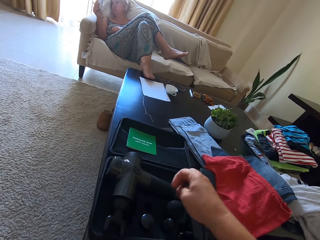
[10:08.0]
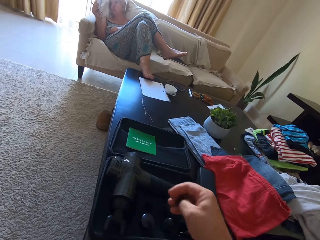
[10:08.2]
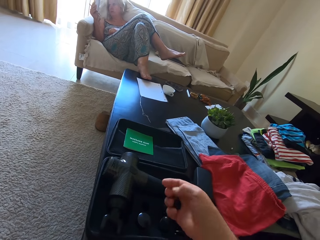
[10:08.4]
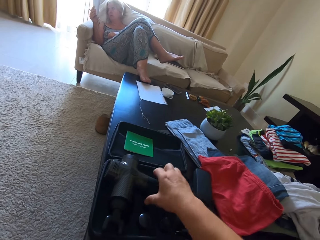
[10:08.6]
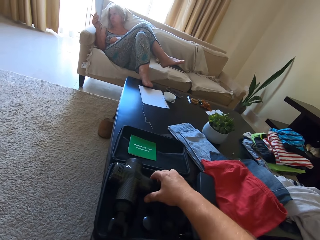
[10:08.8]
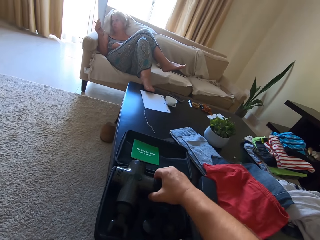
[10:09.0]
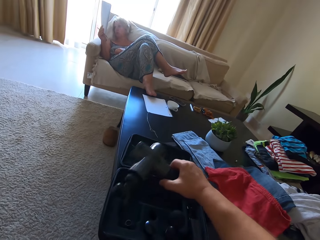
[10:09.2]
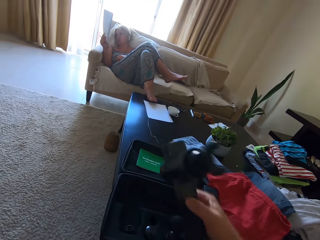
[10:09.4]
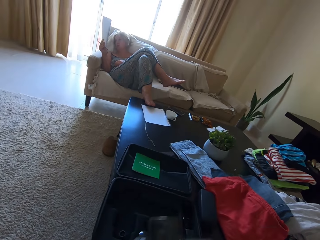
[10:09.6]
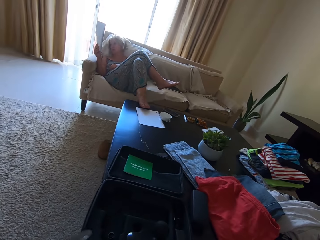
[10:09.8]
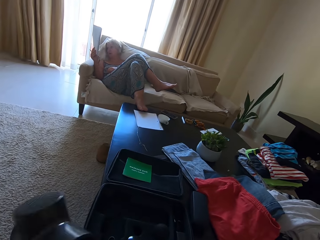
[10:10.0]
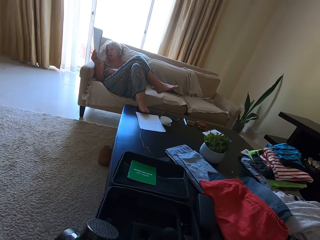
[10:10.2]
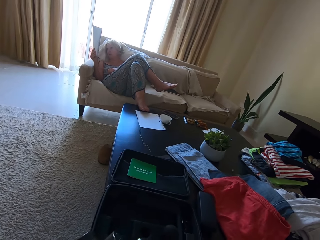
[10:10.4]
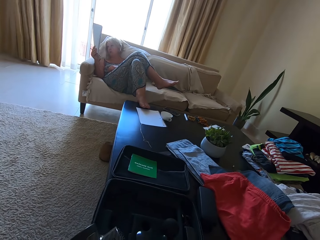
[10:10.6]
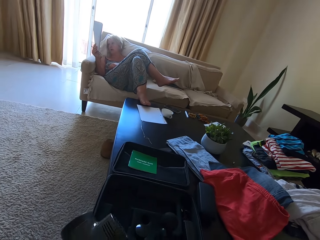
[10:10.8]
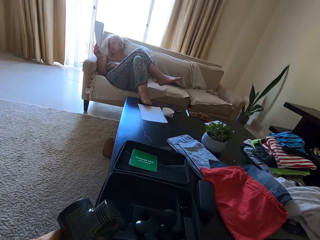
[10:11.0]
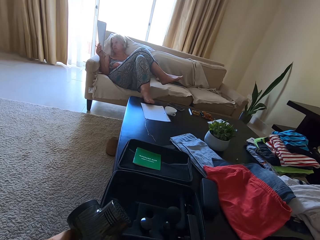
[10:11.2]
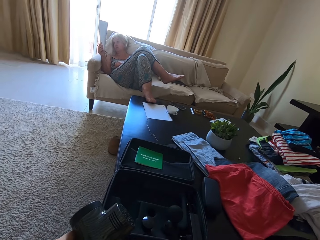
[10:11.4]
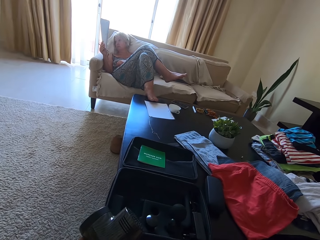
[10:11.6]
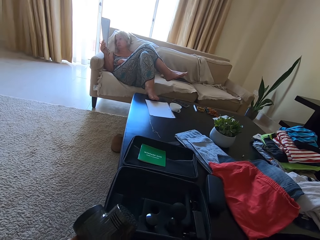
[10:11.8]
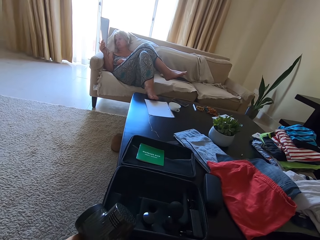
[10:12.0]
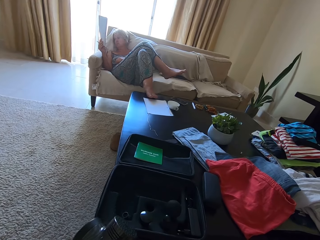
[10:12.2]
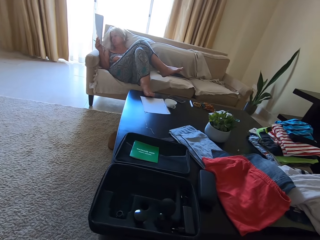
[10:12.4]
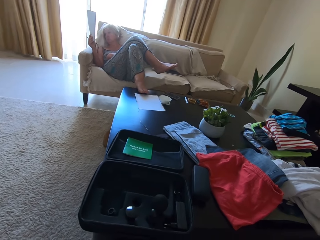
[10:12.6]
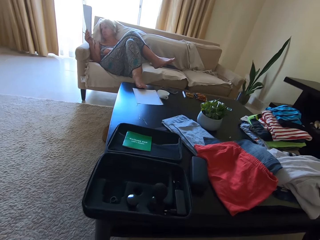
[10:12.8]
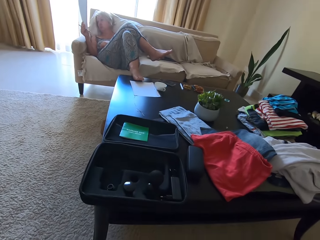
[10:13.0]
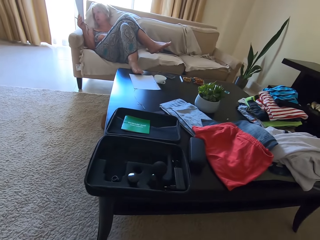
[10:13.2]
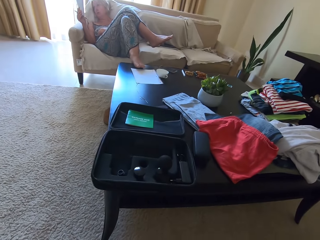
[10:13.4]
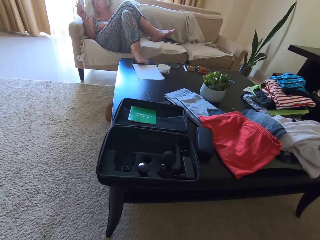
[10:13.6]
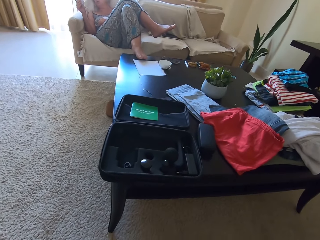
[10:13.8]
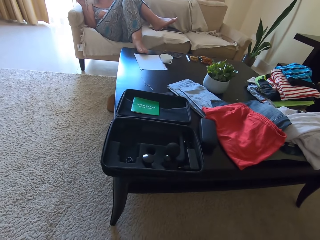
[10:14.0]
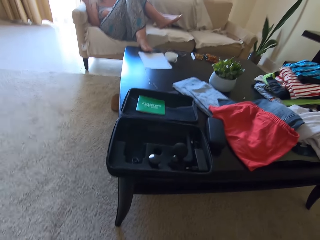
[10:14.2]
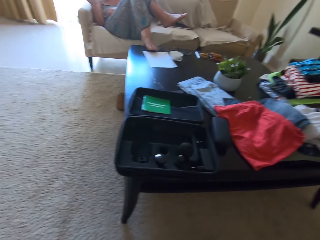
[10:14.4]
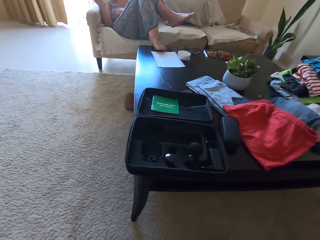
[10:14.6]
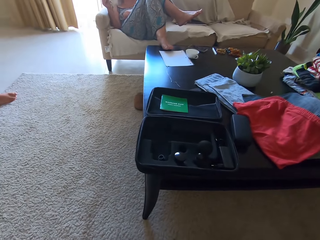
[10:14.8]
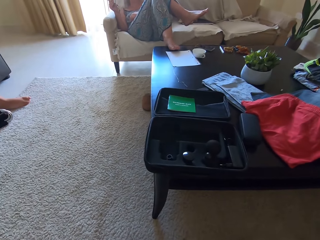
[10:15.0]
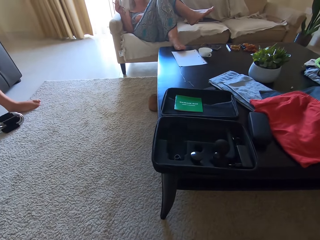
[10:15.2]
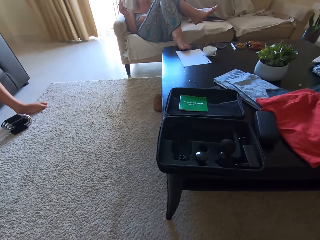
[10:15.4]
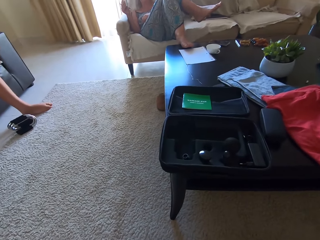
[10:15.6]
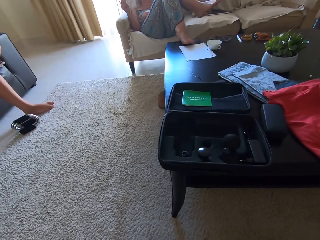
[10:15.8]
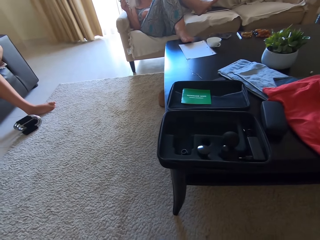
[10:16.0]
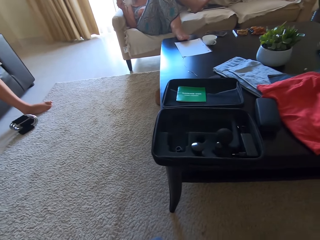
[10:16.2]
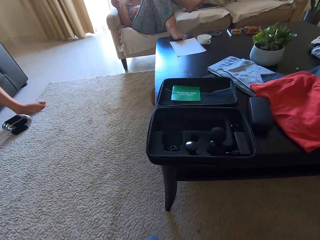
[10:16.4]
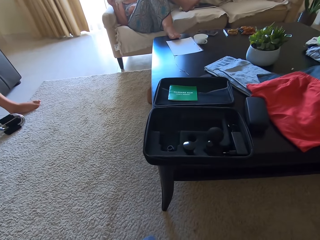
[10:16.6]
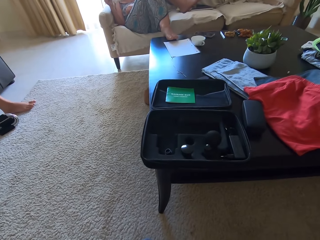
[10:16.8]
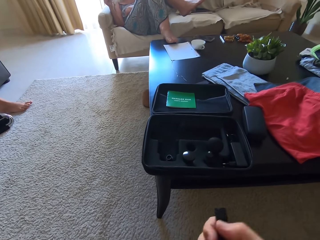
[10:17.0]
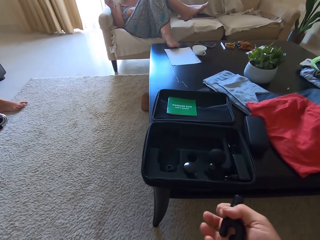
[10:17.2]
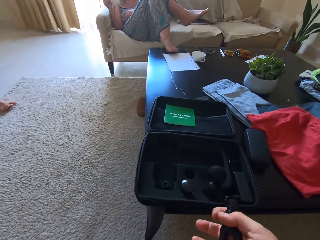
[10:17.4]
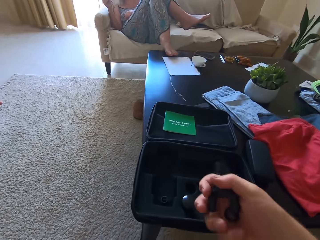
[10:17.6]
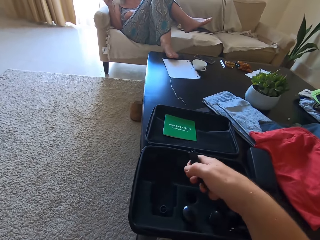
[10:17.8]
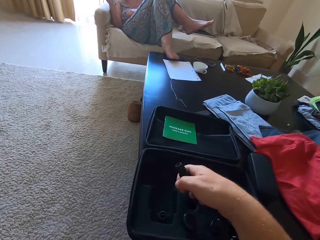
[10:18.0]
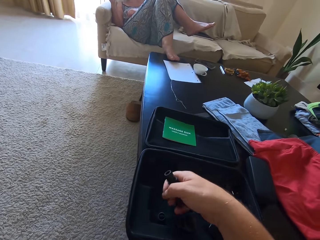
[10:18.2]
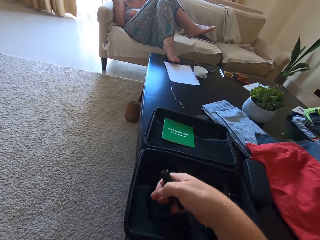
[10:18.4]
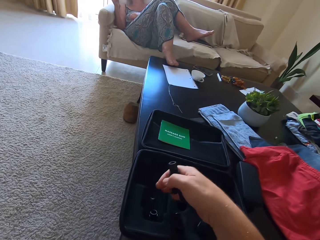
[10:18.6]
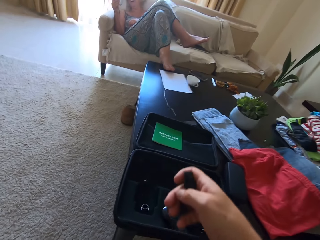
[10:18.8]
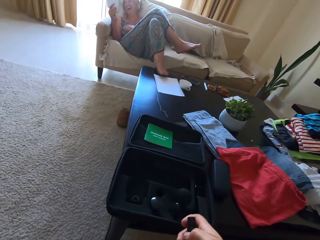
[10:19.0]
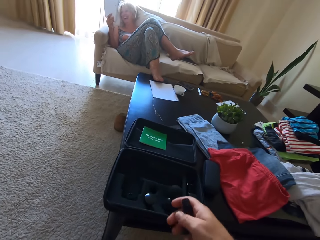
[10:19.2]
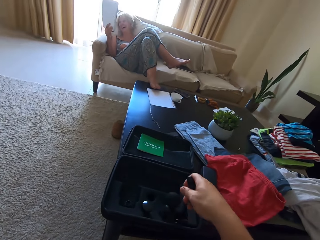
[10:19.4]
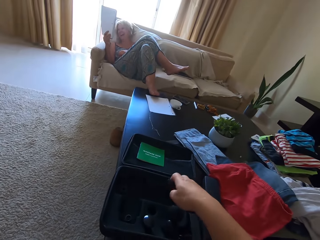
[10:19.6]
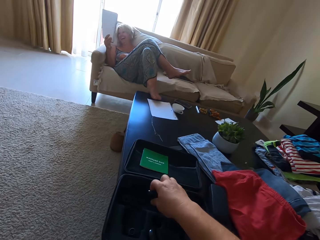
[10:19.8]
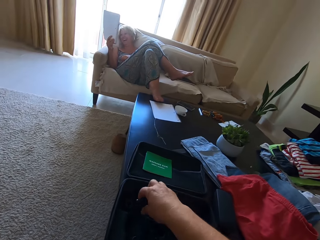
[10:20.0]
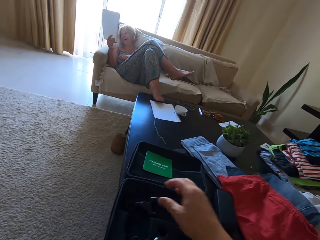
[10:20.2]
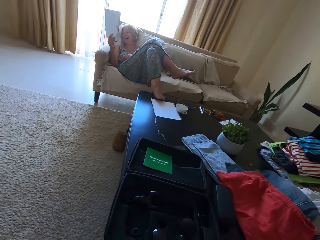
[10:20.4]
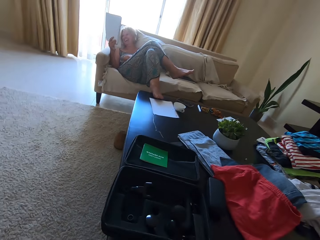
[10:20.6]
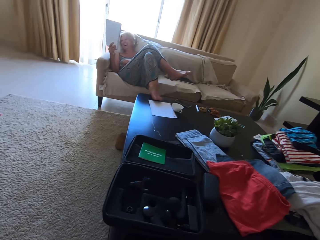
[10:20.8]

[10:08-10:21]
The camera wearer picks up a massage gun in a suitcase. They put spare parts in the suitcase.

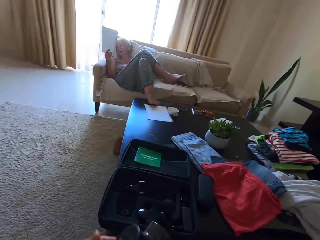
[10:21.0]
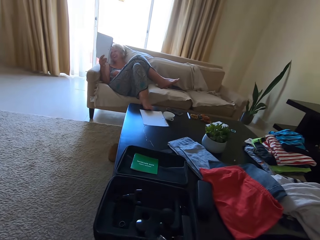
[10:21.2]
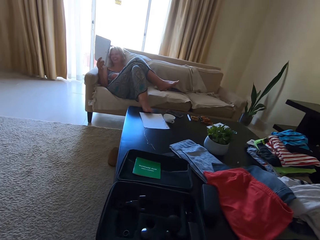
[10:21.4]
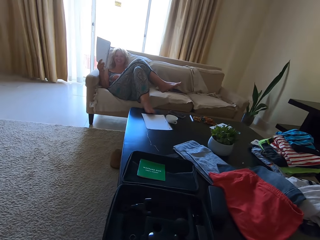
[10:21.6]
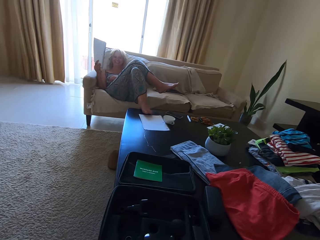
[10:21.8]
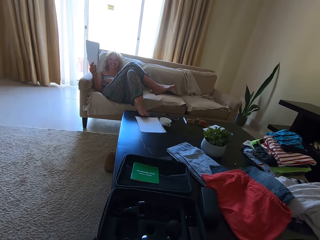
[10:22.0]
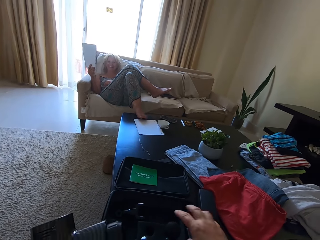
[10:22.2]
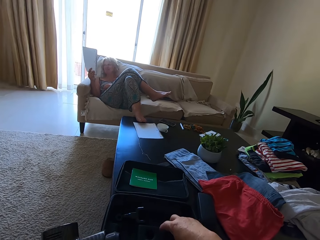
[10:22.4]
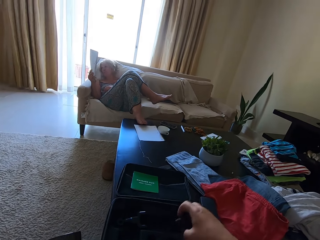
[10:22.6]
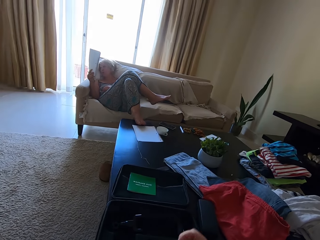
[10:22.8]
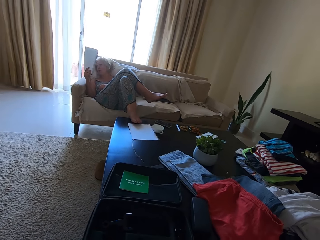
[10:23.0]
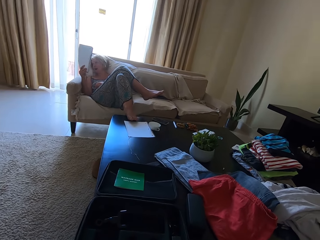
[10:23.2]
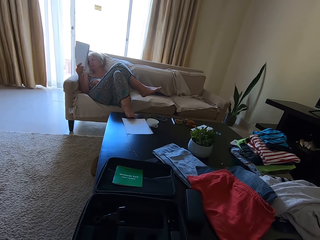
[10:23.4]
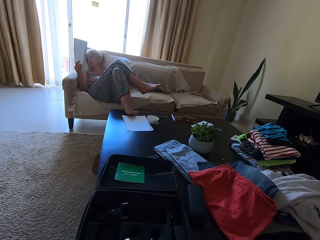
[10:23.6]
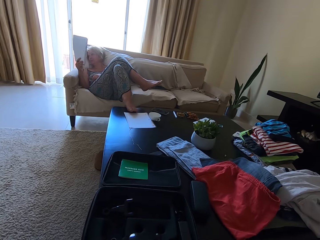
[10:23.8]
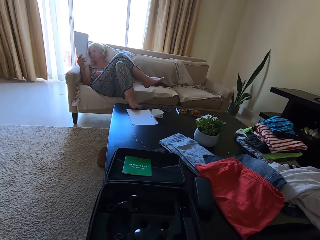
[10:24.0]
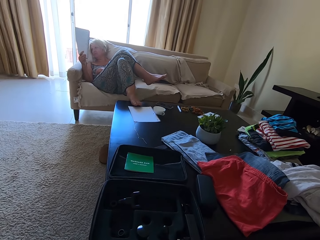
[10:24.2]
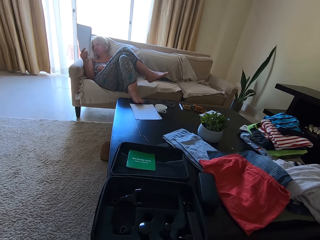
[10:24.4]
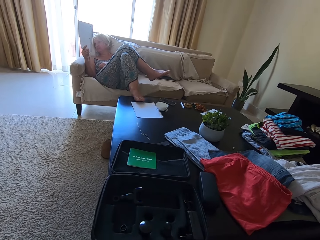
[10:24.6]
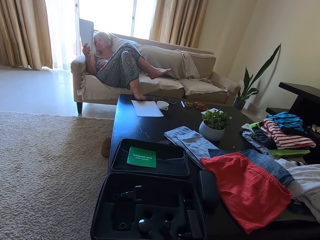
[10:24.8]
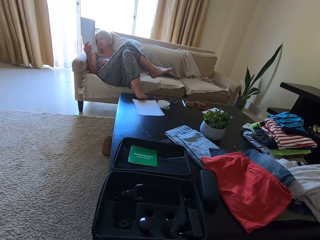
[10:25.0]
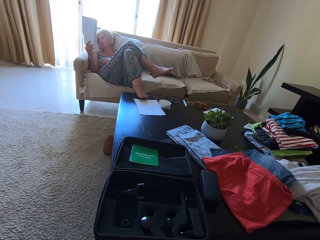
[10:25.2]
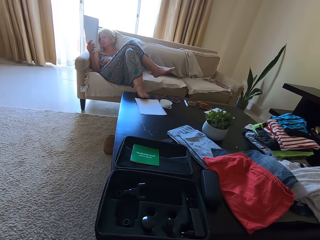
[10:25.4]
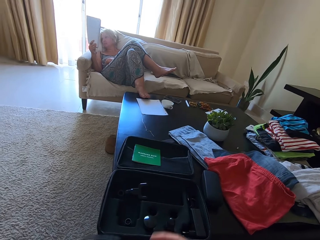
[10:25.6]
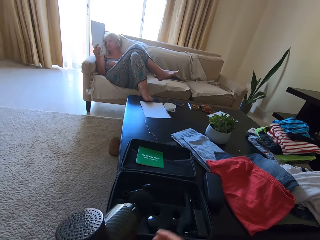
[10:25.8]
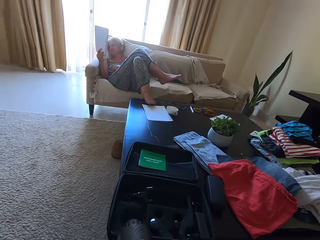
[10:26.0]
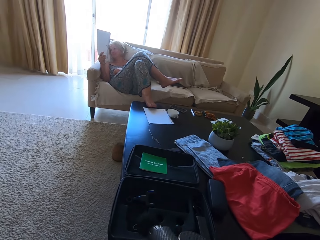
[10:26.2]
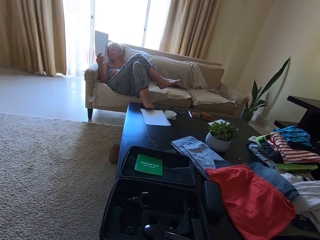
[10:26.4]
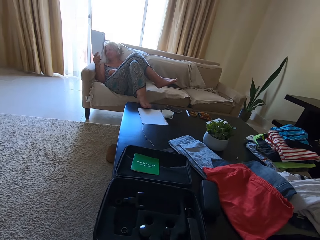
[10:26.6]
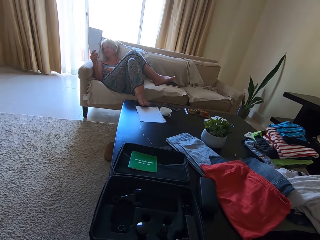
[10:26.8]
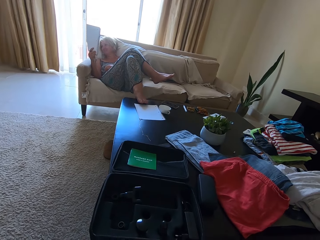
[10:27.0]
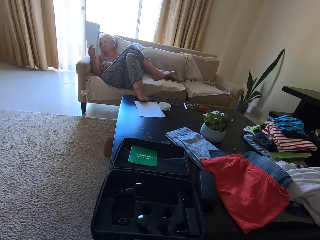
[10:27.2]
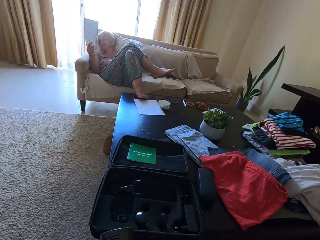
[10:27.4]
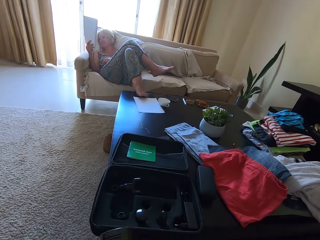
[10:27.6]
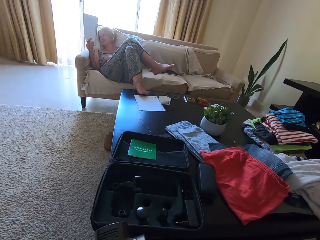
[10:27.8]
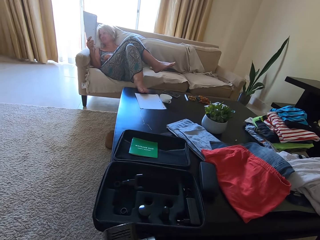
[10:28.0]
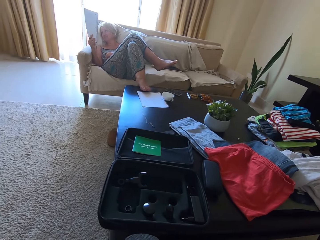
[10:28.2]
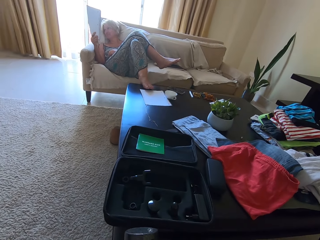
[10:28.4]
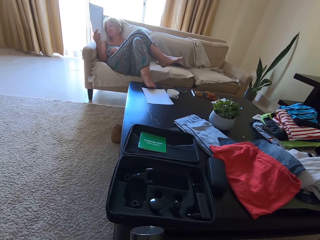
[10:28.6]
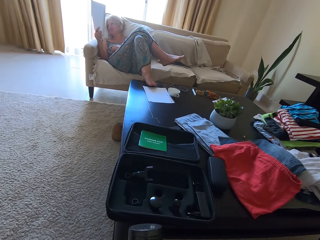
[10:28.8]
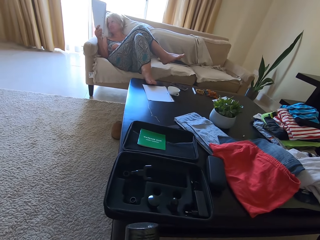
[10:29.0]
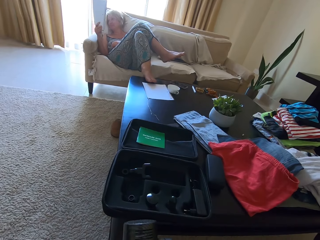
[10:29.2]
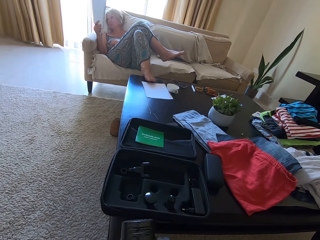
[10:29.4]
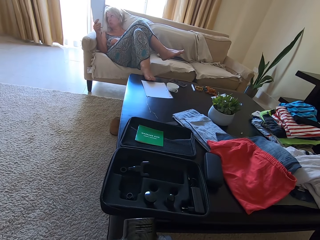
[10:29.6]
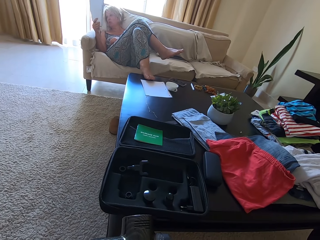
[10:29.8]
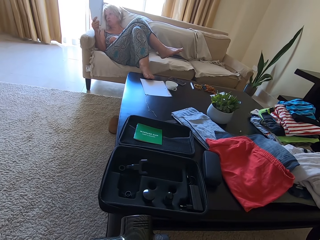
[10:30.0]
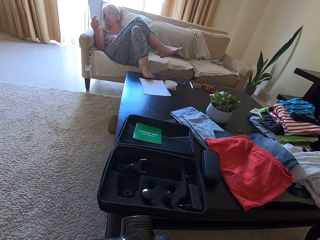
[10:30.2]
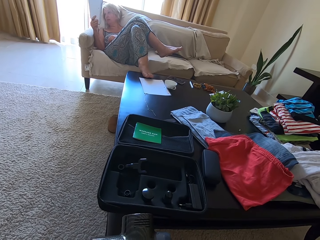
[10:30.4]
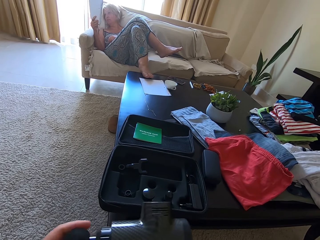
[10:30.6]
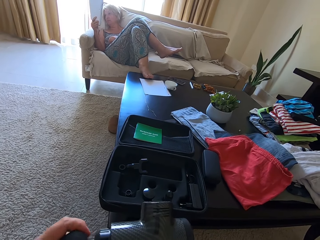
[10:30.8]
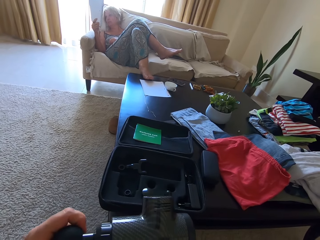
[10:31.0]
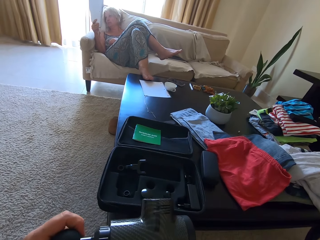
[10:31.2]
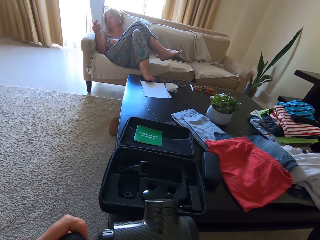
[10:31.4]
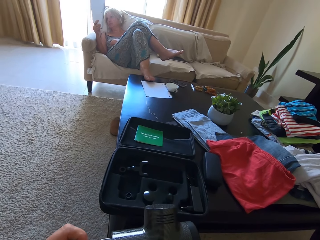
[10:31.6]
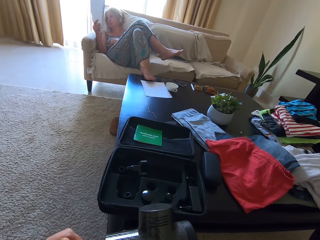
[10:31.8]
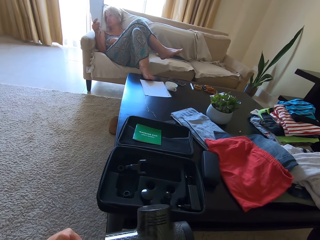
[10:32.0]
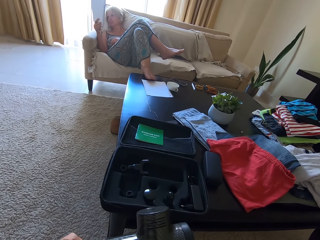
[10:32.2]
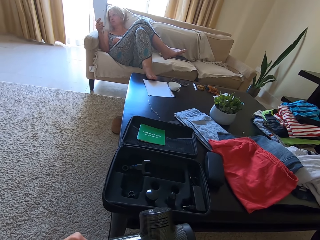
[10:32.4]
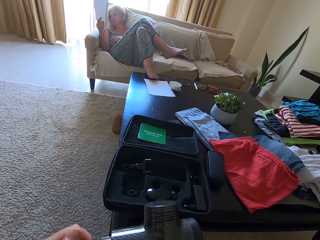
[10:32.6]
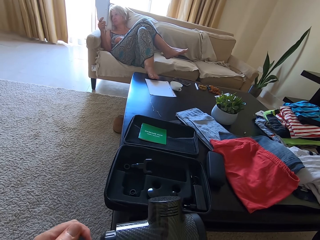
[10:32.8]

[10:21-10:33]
The camera wearer talks. They pick spare parts in a suitcase, and fix the spare parts on a massage gun. Someone laughs. The person talks all the way.
